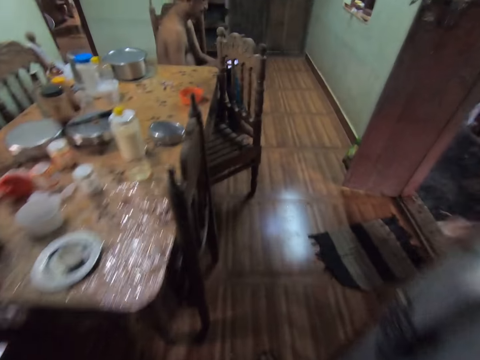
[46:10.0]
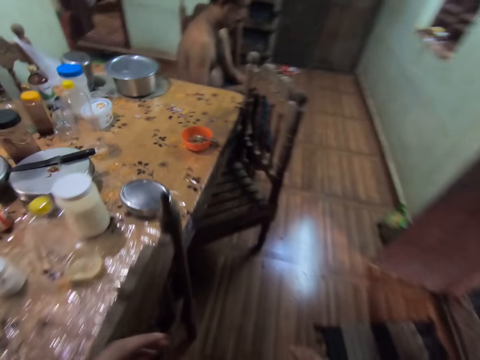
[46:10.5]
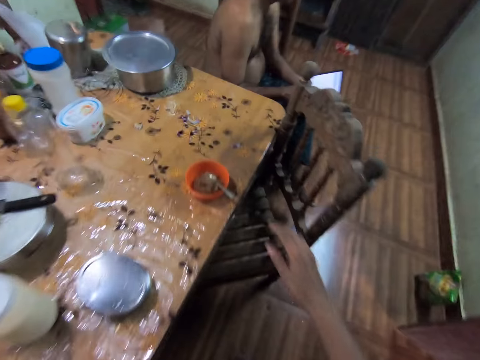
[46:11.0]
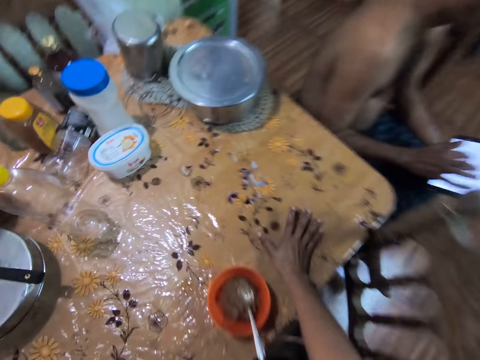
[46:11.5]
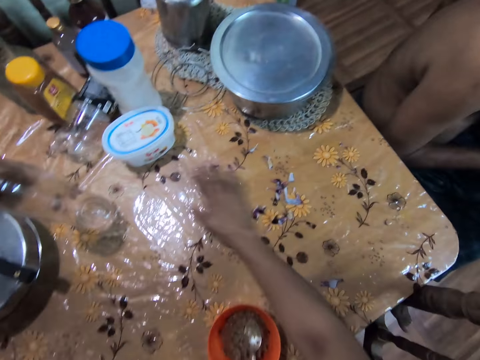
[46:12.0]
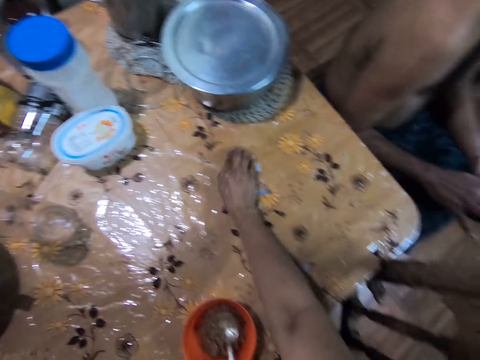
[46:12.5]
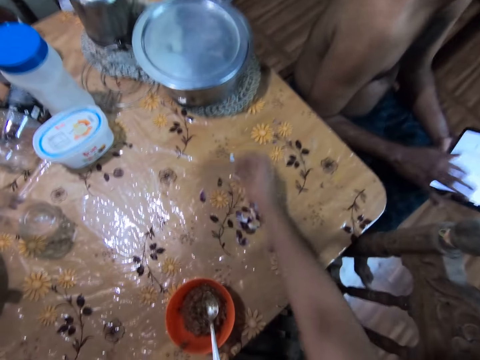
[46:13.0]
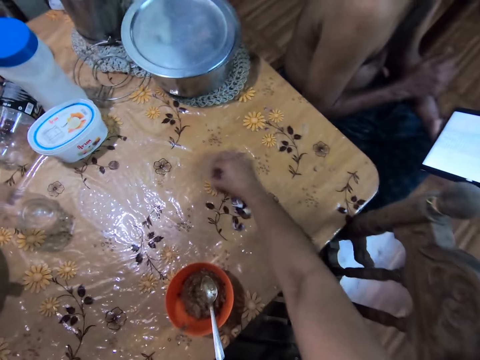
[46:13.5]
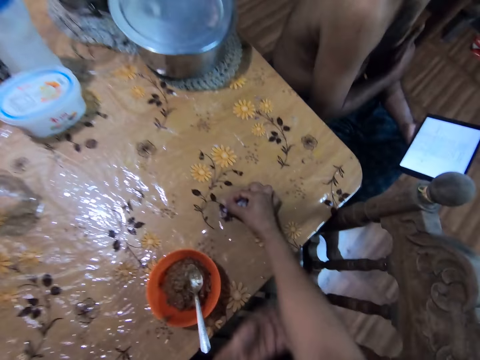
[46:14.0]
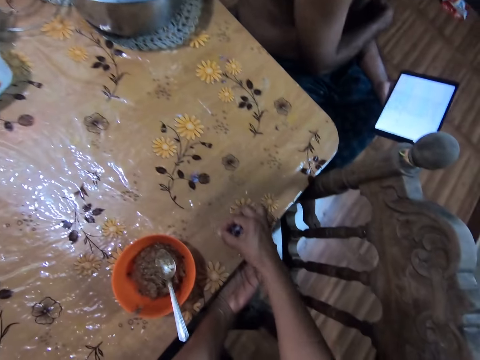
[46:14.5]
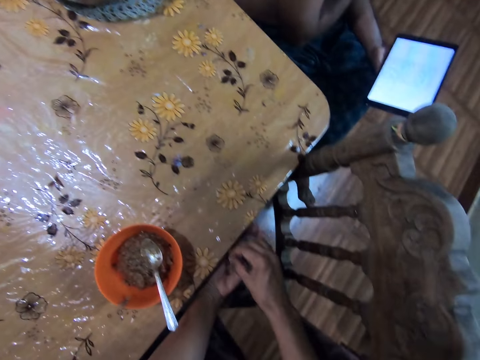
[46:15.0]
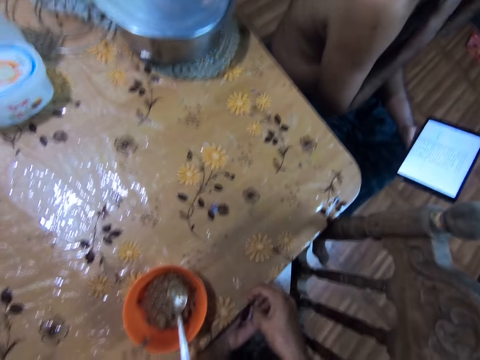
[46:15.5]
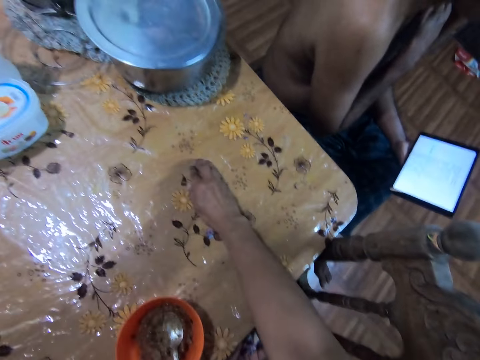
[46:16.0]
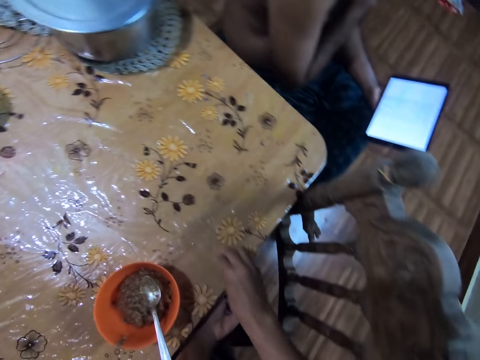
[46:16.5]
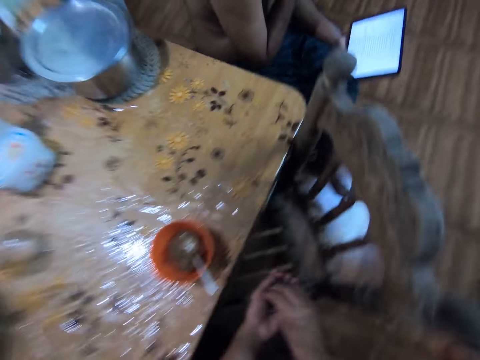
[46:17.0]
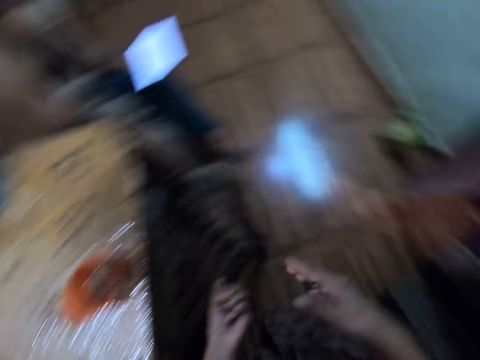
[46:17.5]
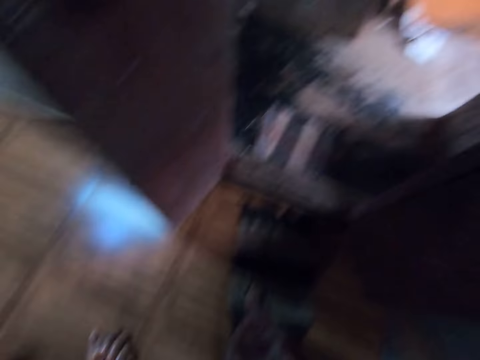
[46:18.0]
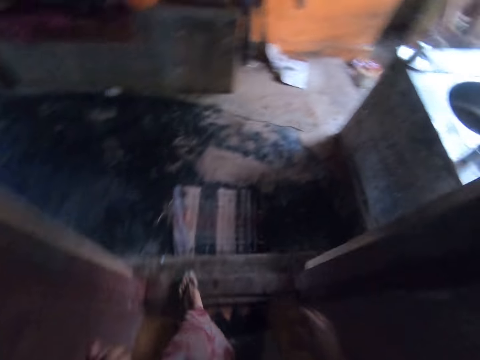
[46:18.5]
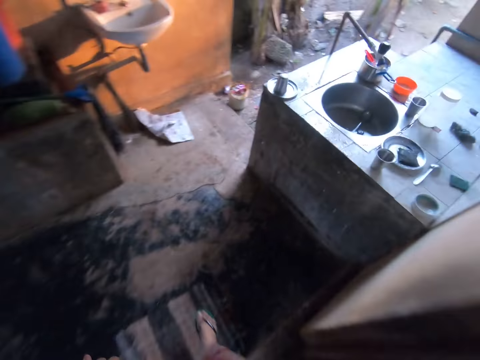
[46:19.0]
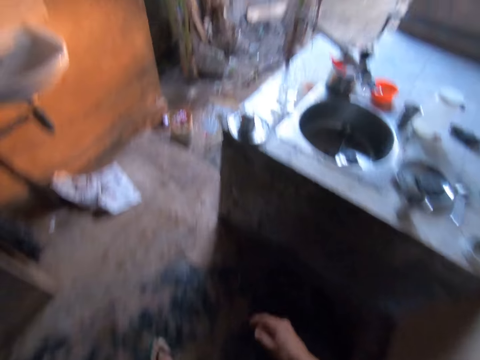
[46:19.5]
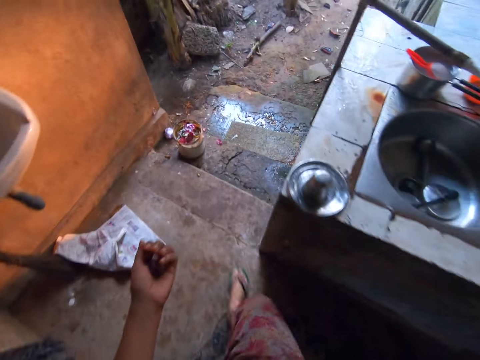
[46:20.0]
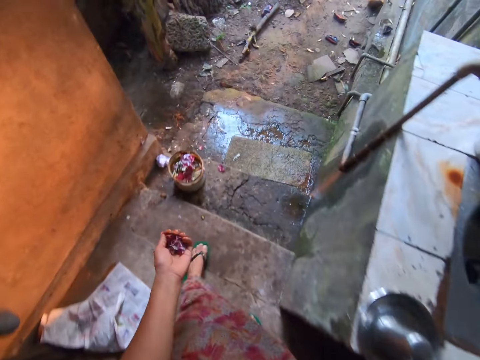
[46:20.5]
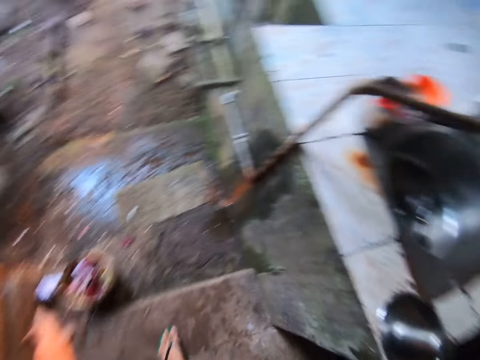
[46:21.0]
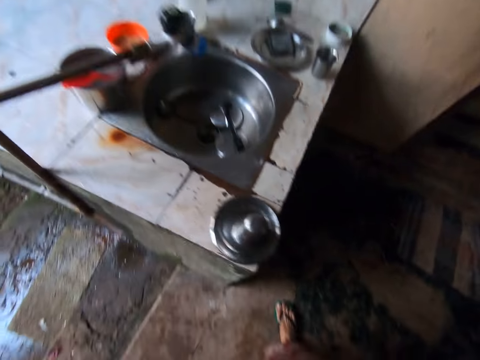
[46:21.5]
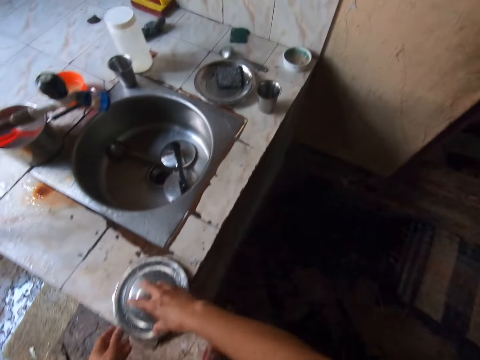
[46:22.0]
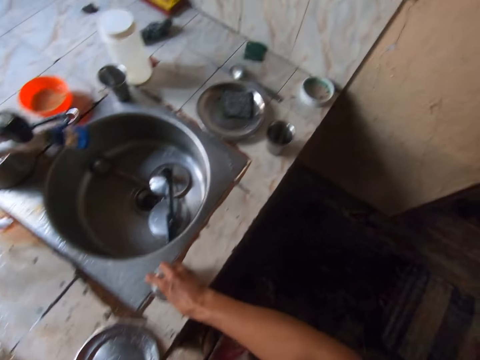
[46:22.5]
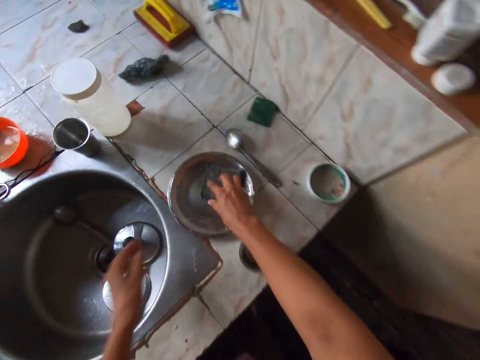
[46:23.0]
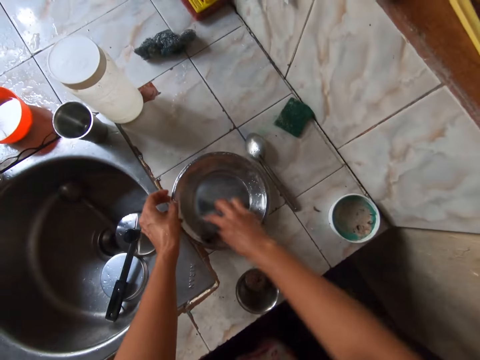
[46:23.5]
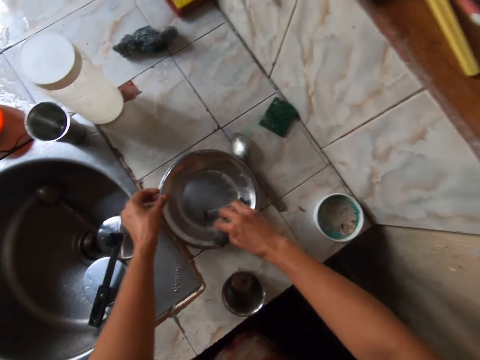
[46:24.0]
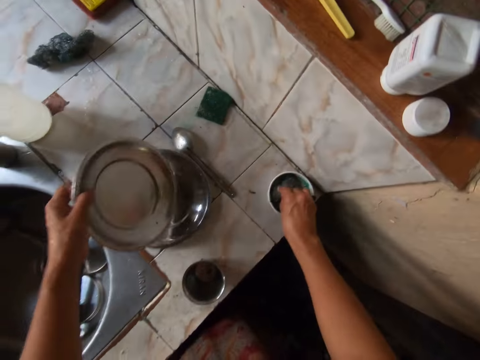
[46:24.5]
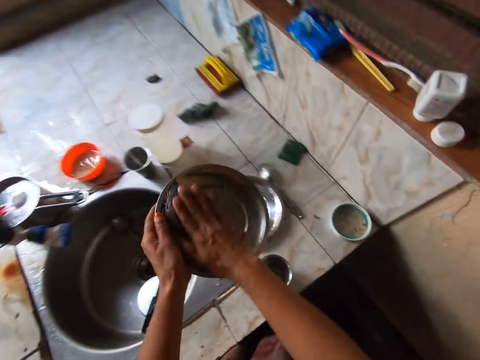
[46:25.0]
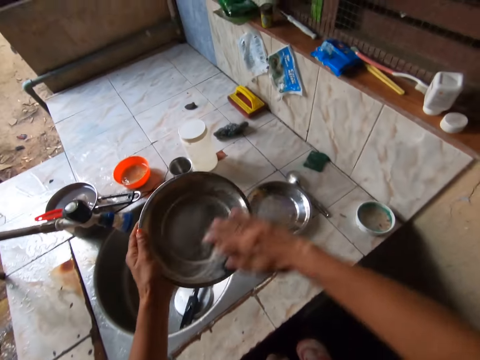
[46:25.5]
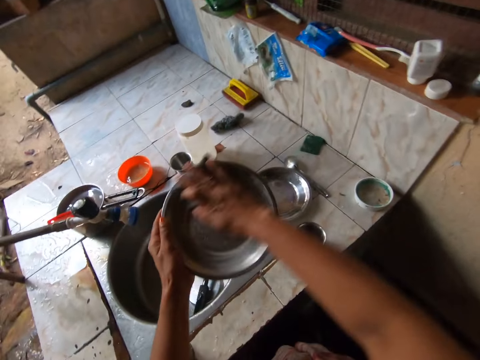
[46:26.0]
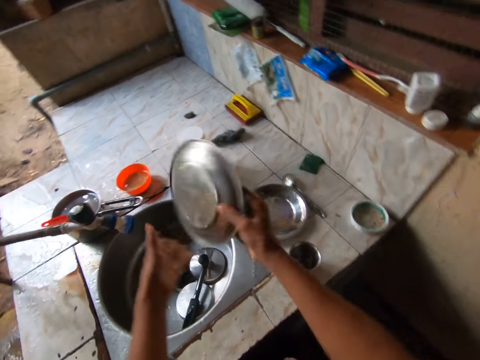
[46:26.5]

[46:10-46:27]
The camera wearer looks at the dining table. A man presses a phone tablet in his hands. The camera wearer clears food particles or peelings on the table with her right hand to her left hand. She drops the peelings in the left hand with the right hand. She talks to the man. She walks out of the building. She throws the food particles in her left hand into a waste bin on the floor. She opens a bowl on the sink slab with her right hand. She picks something from the plate and places something on the sink. She scrubs the plate with the sponge or scrubbing pad in it with her right hand on the sink slab. She picks the scrubbing pad with the right hand. She picks the plate with her left hand. She holds the plate with the left hand. She takes soap in a bowl on the table with the sponge in her right hand. She washes the plate in her left hand with the sponge in her right hand. She converses with the man.

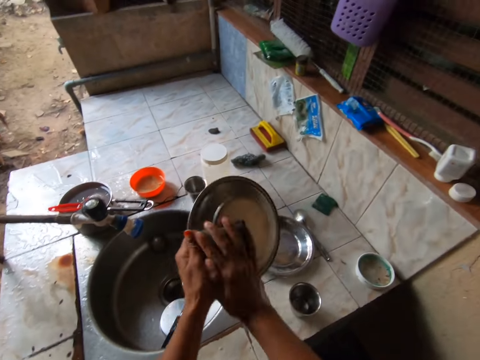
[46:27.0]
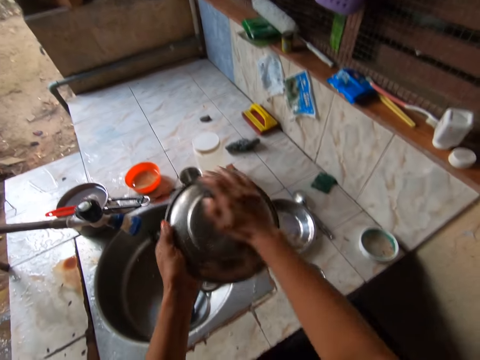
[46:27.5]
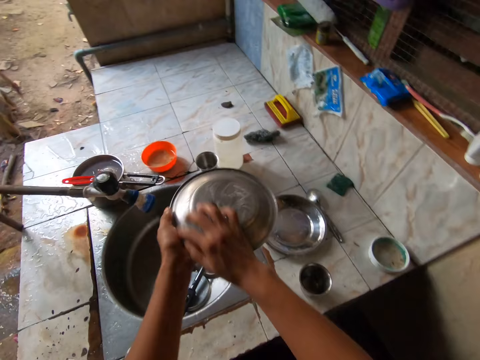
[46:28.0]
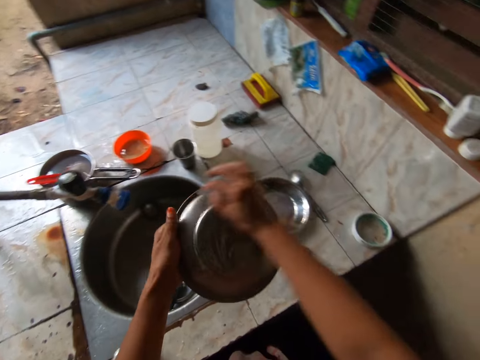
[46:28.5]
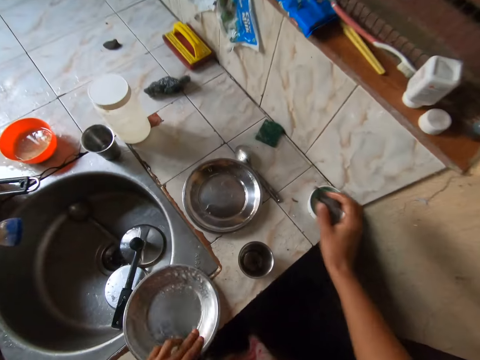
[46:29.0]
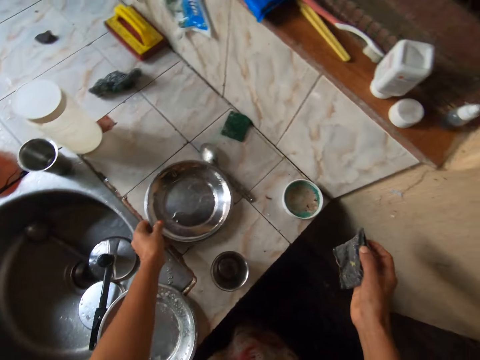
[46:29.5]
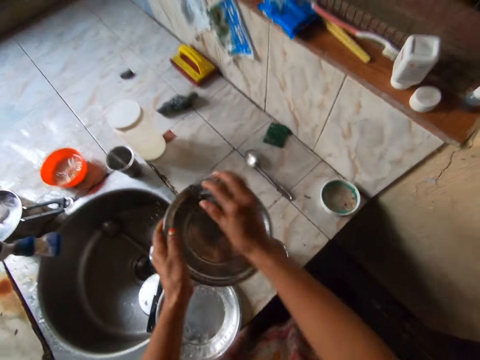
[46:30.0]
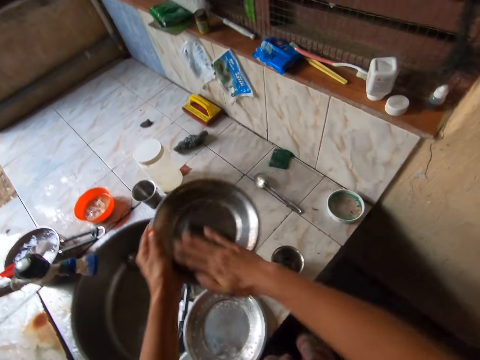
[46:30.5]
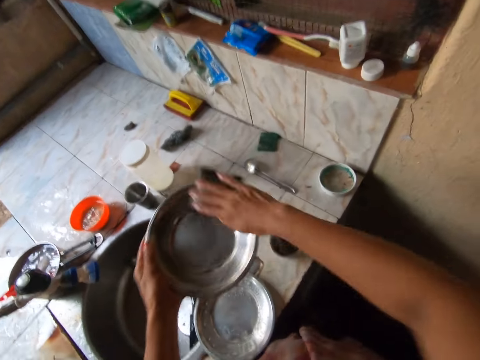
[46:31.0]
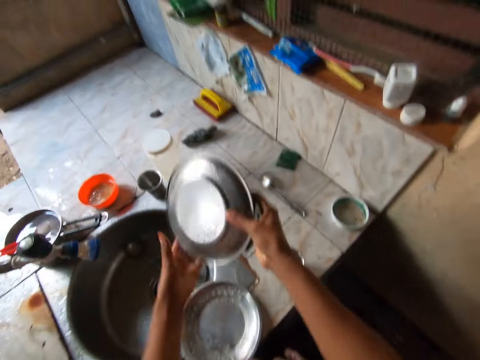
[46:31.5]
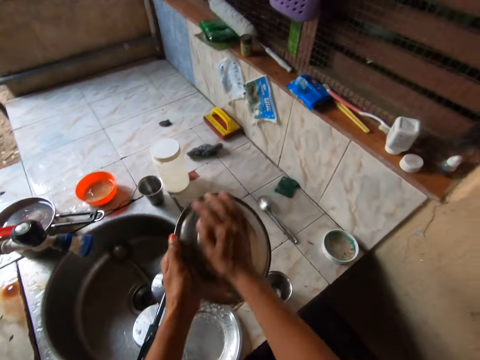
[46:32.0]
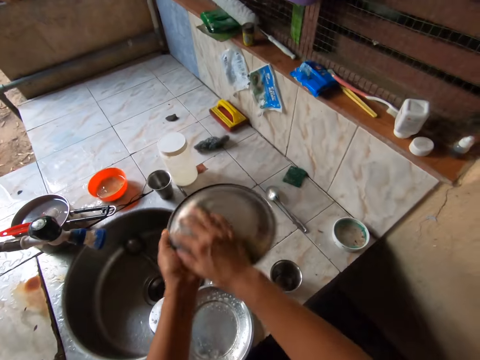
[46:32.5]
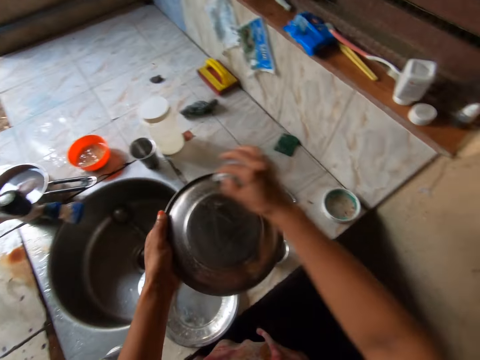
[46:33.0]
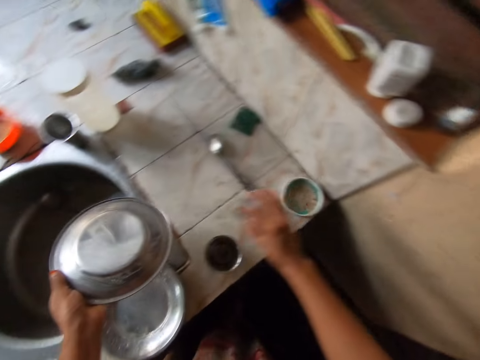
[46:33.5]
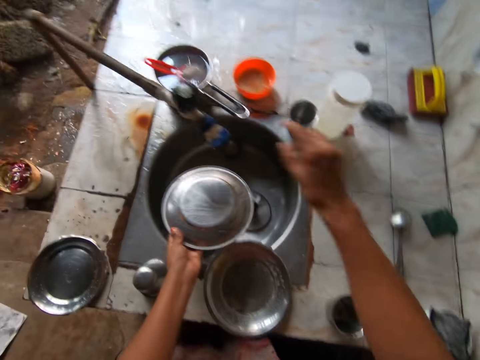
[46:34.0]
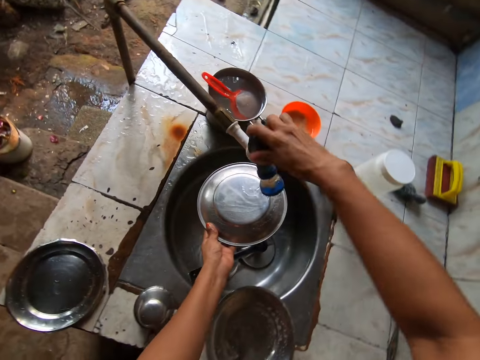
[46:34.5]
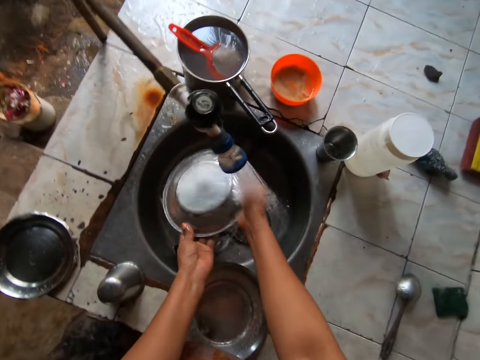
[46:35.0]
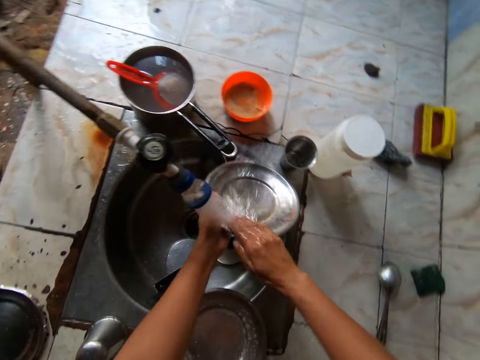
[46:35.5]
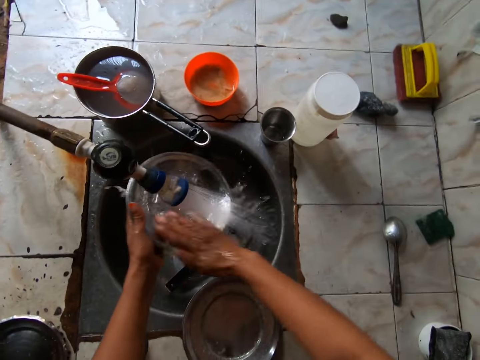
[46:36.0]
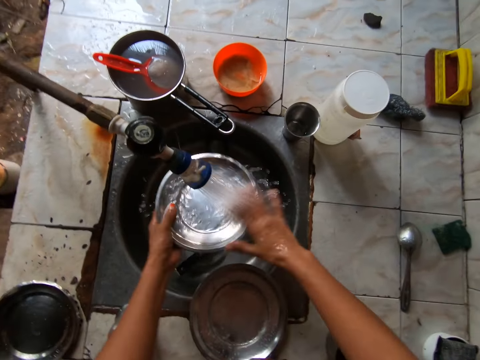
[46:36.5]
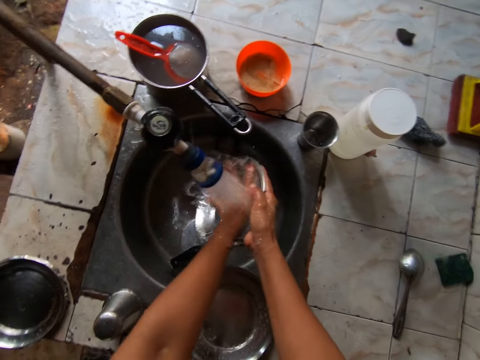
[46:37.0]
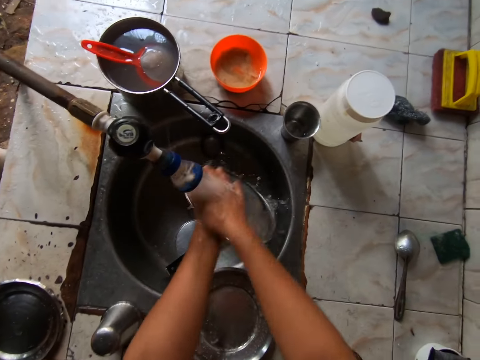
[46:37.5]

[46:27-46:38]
The camera wearer turns the plate. She scrubs the back of the plate with the scrubbing pad. She drops the plate in her left hand on the sink slab. She picks up a plate on the sink slab with her left hand. She washes the plate in her left hand with the sponge in her right hand. She turns the plate and scrubs the back of the plate with the scrubbing pad. She drops the sponge in her right hand in the soap bowl on the sink slab. She opens the tap with her right hand. She rinses the plate under the tap with her hands.
